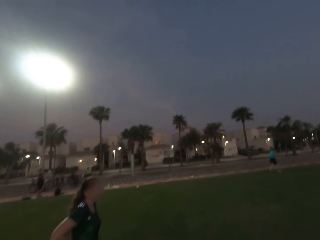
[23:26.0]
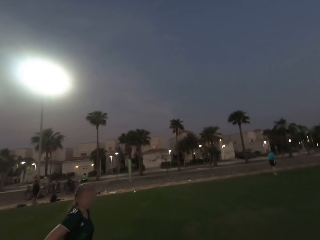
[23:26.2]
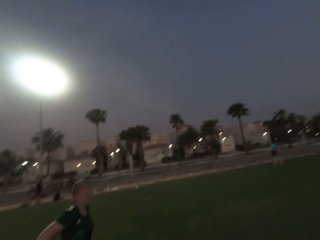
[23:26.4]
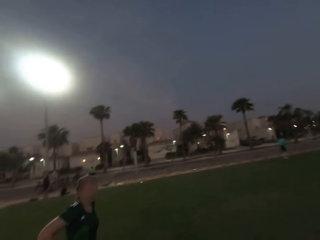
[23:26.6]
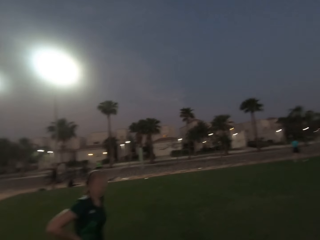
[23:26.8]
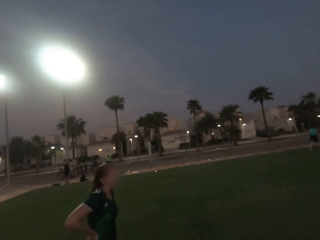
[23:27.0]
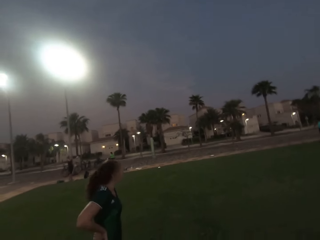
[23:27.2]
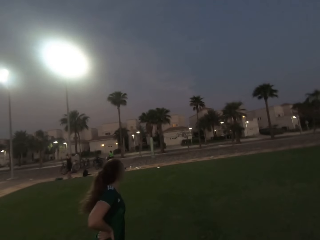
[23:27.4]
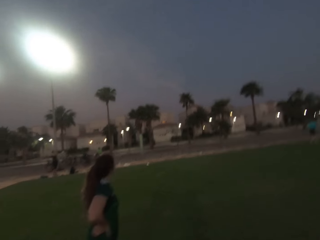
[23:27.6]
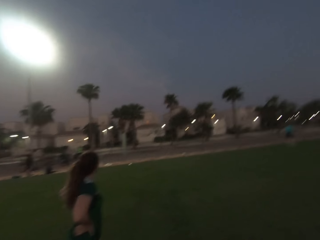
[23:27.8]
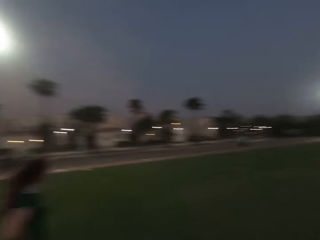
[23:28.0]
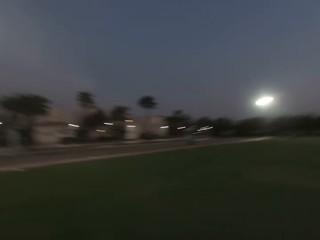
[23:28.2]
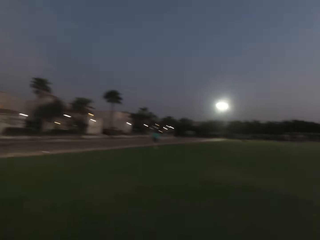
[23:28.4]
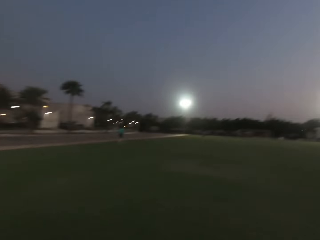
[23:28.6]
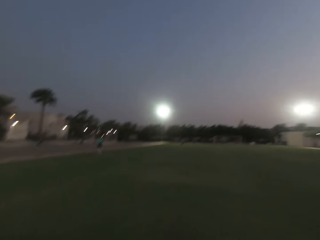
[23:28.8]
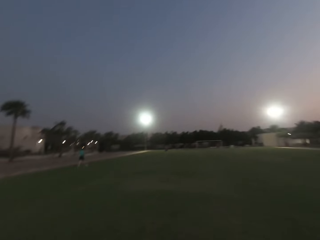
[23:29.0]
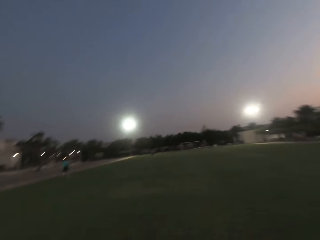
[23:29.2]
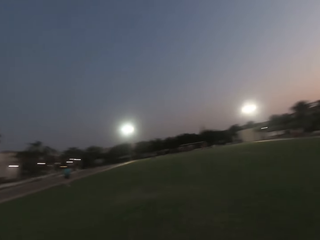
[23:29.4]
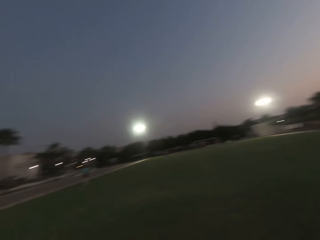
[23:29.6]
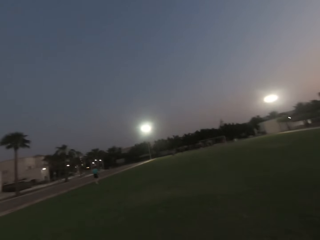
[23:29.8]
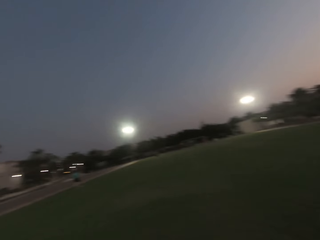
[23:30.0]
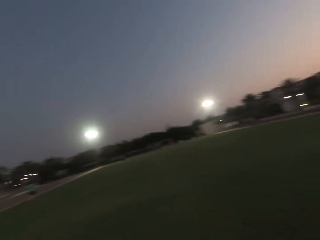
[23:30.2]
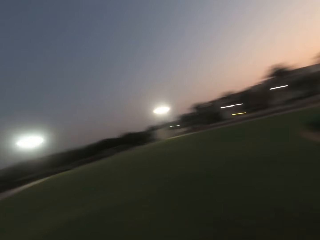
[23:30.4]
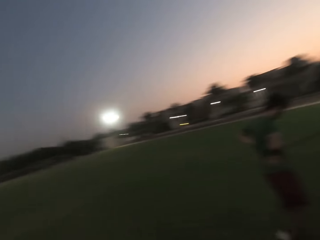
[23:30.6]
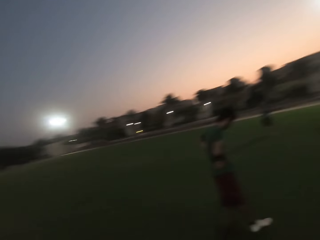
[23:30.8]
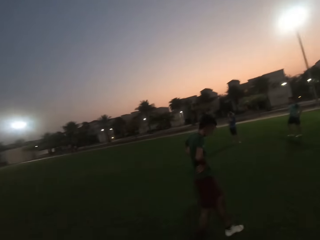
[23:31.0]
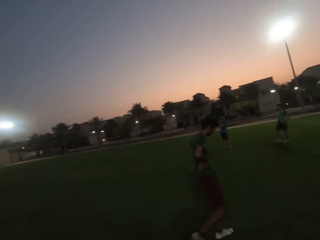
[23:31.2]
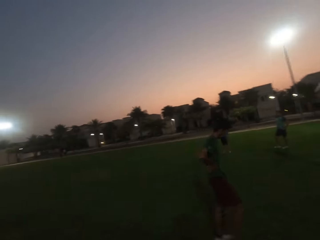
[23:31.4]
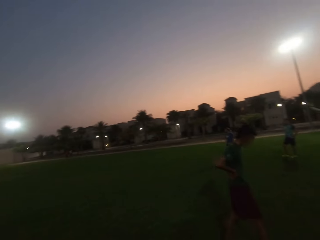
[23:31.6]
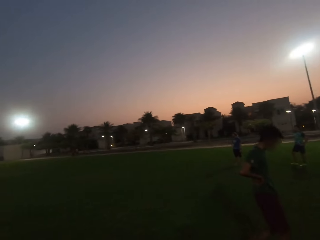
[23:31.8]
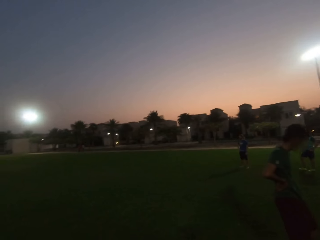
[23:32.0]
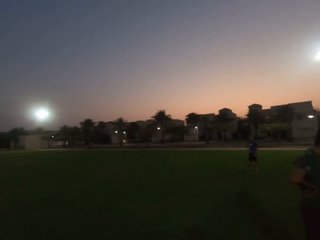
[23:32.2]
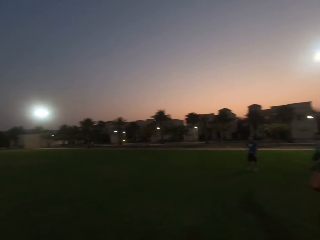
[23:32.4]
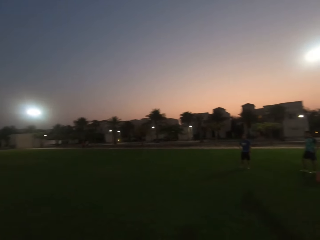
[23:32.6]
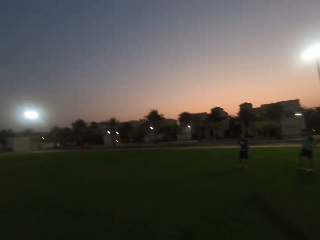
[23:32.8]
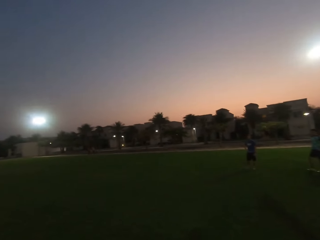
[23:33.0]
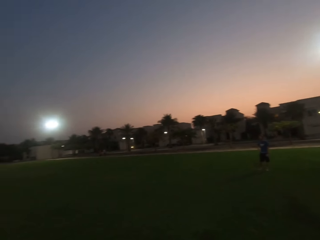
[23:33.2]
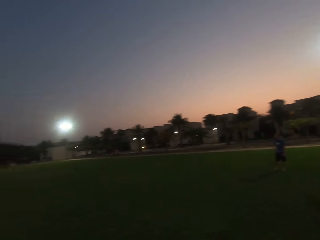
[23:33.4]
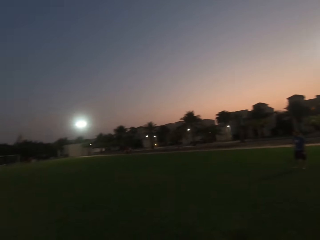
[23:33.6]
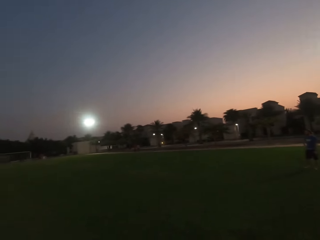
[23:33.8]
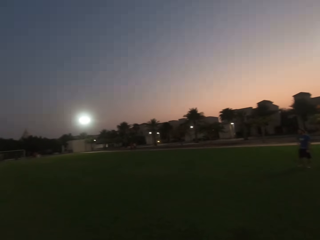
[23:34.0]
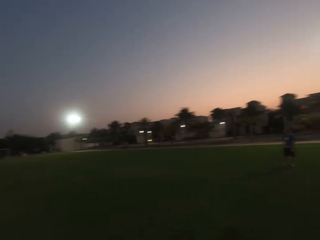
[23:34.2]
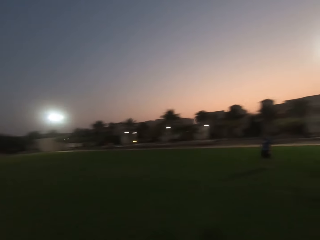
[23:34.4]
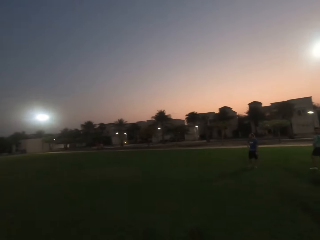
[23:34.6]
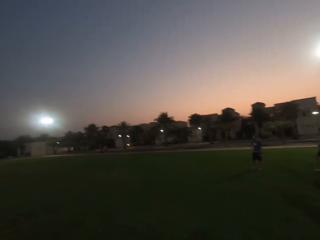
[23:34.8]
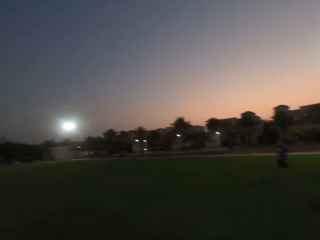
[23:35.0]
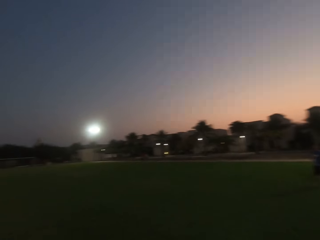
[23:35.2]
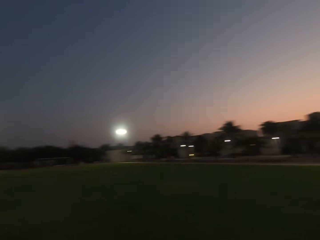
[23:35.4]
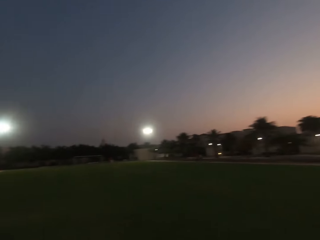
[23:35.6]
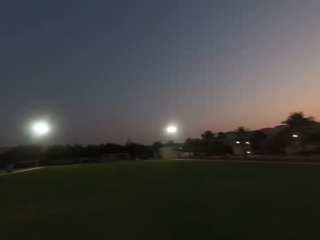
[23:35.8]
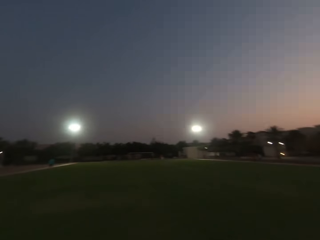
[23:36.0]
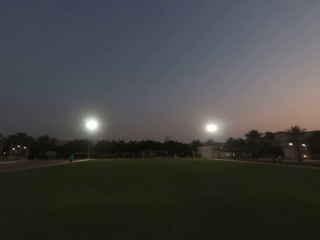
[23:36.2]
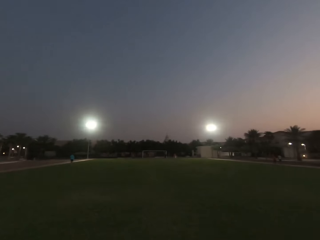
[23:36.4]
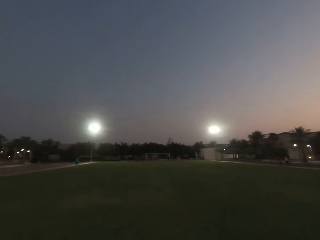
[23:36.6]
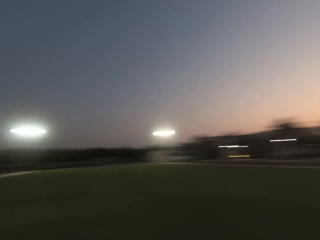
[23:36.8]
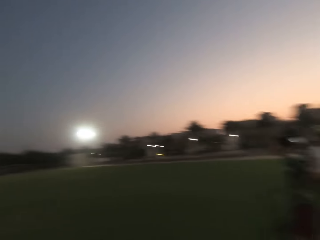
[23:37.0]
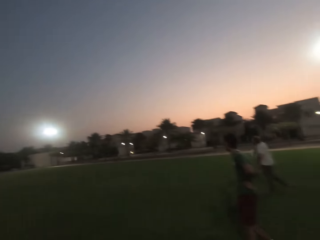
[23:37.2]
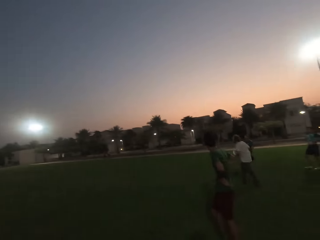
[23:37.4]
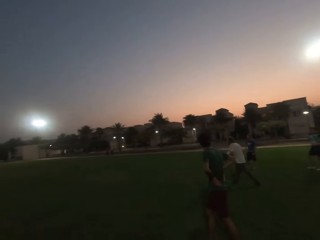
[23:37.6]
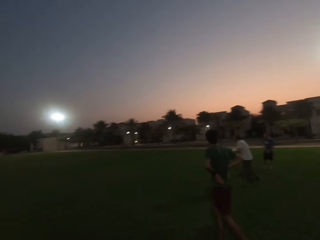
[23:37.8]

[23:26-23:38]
The camera wearer converses with a woman. They look around.

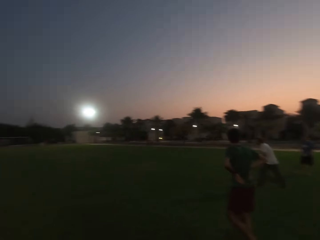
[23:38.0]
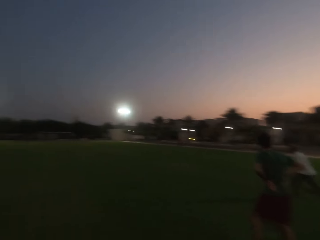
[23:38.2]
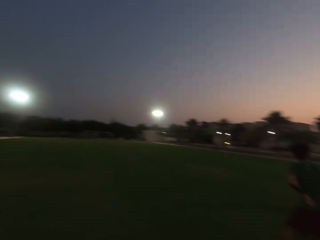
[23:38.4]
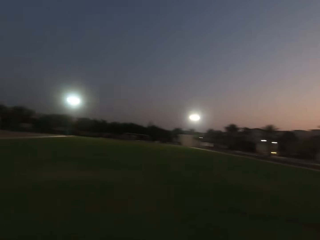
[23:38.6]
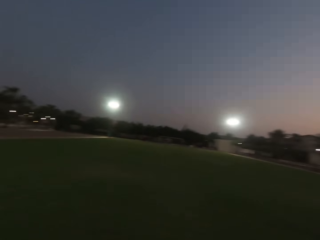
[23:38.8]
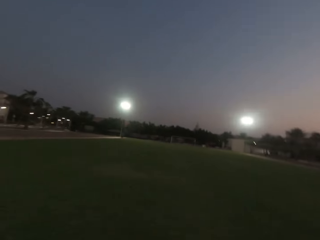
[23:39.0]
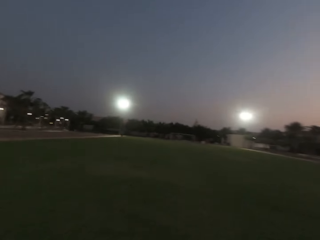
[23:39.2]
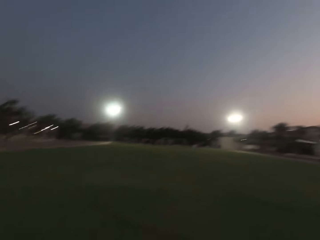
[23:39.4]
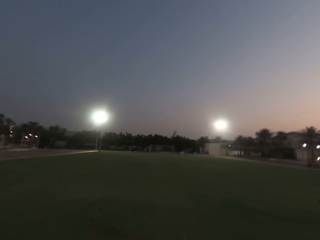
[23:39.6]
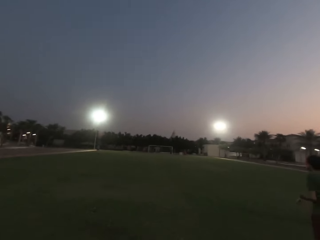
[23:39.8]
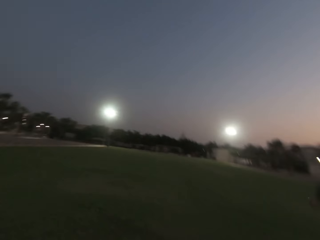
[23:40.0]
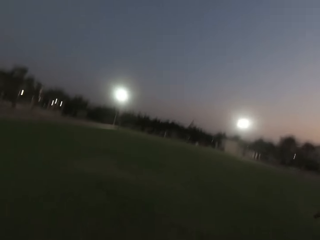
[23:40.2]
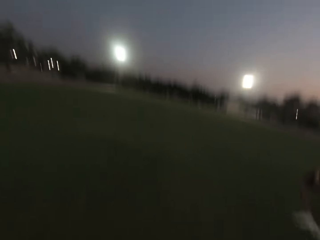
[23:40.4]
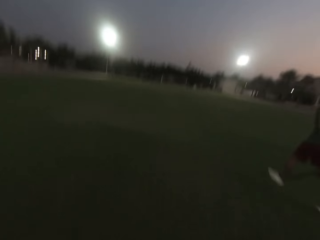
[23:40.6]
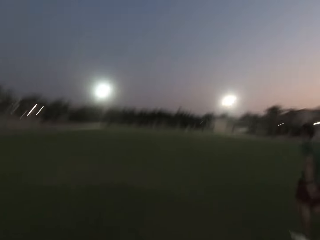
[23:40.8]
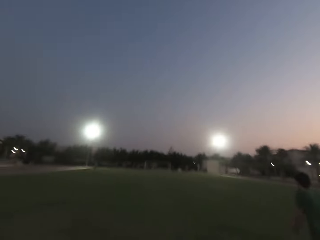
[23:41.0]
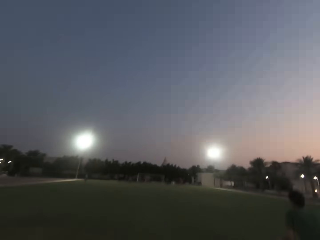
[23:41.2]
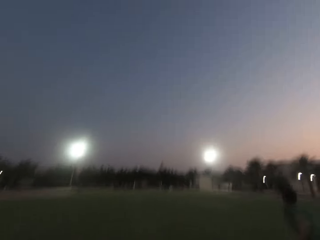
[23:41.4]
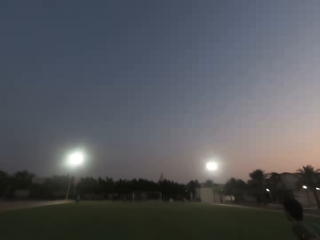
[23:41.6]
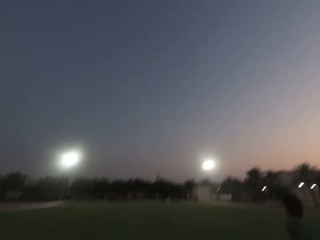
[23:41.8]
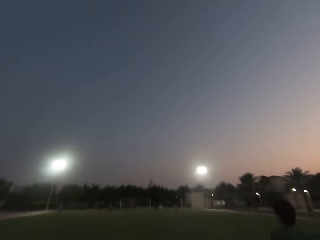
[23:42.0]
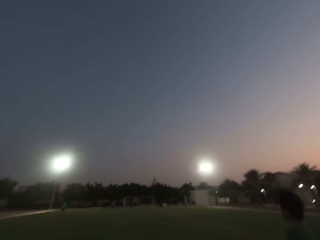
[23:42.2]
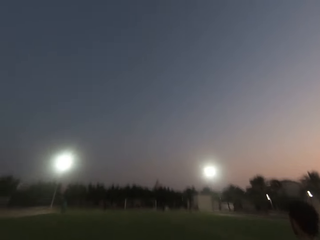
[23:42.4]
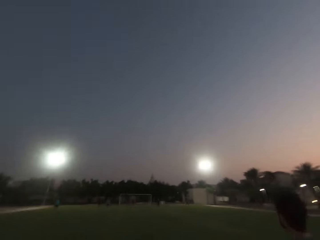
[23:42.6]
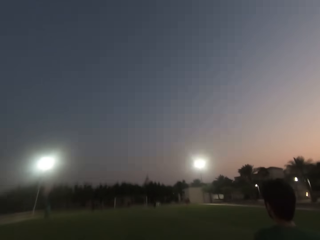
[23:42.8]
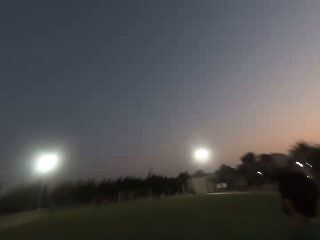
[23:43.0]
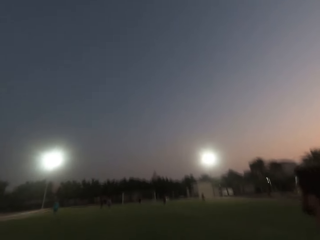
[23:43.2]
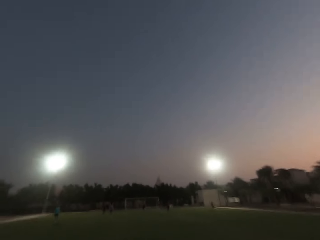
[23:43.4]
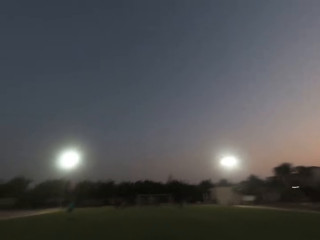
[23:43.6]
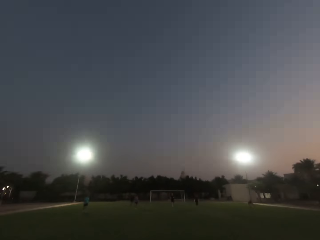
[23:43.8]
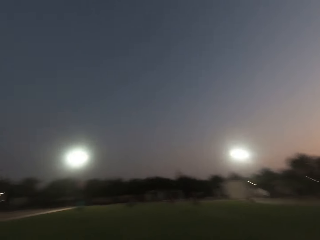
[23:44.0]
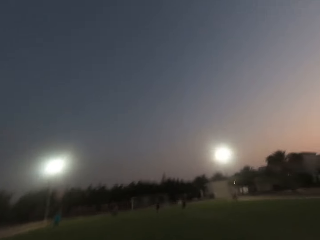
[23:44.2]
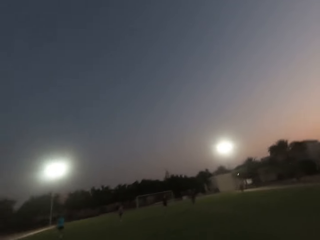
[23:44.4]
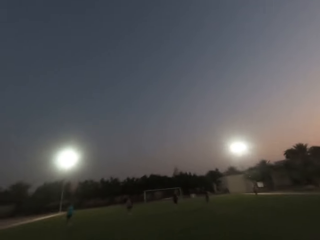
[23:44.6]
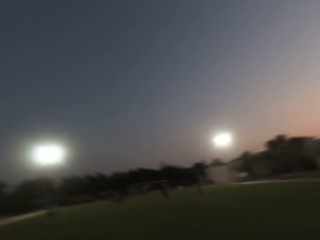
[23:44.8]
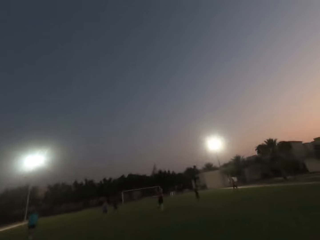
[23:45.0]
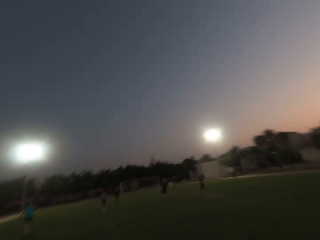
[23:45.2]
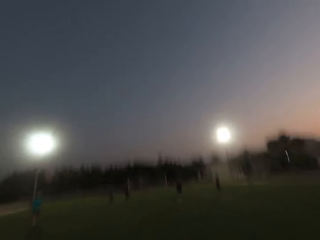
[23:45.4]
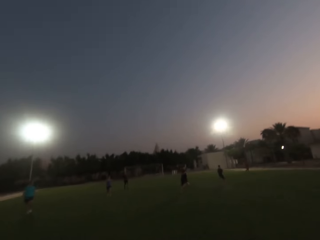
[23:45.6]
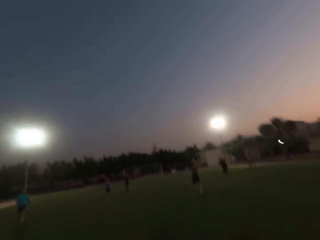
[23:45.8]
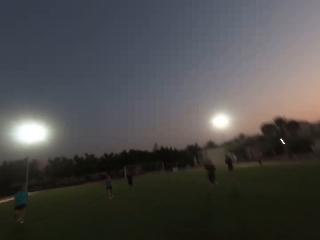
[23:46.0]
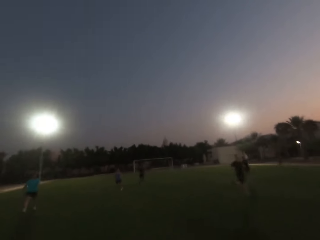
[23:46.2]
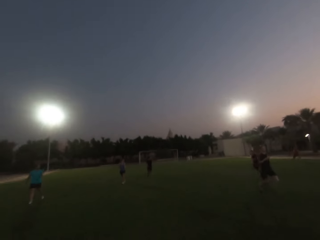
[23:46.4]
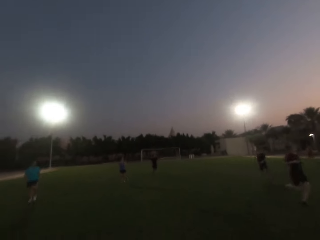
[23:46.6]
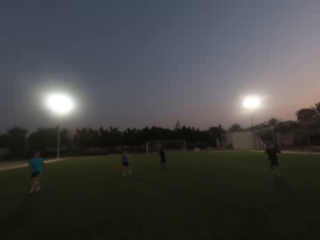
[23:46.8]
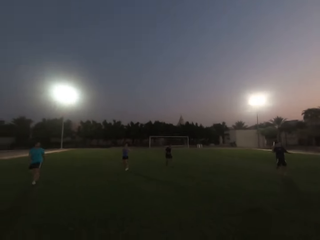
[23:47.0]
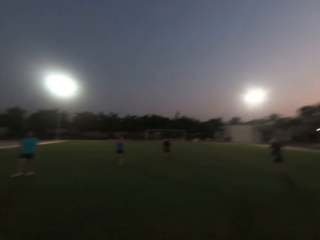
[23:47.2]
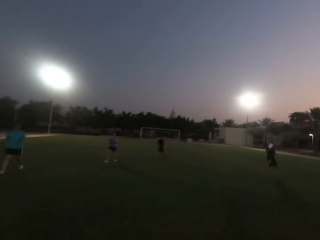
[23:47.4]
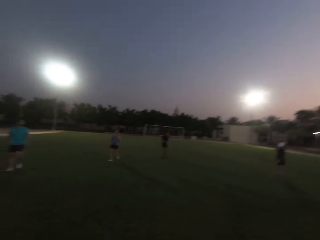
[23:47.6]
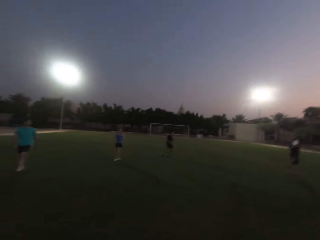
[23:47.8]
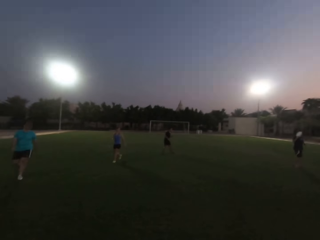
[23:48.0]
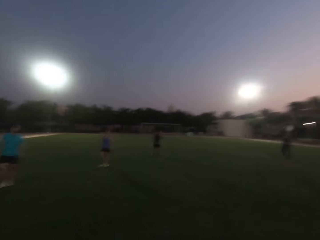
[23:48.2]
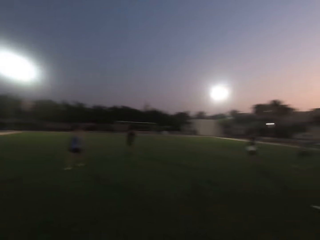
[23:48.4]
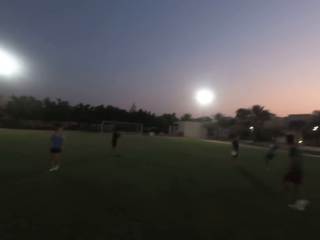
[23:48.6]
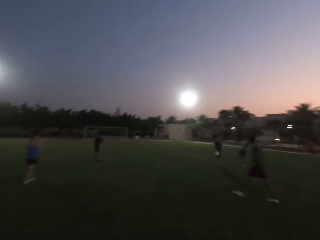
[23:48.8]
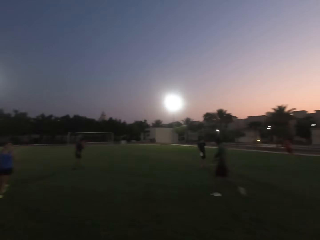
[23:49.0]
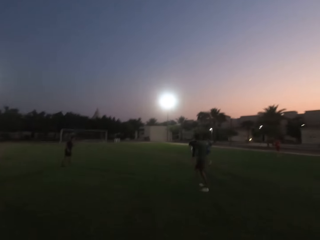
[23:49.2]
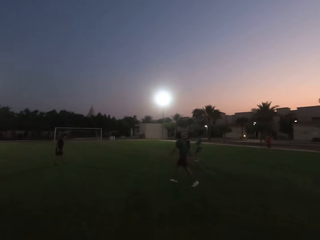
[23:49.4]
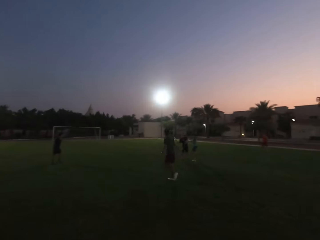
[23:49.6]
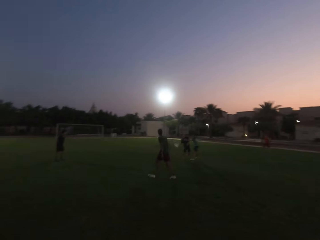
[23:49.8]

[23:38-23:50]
The camera wearer runs forward.
